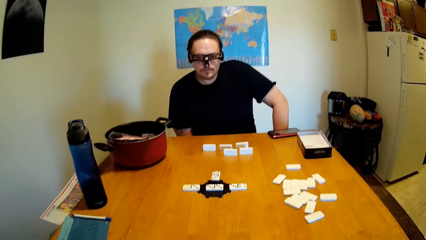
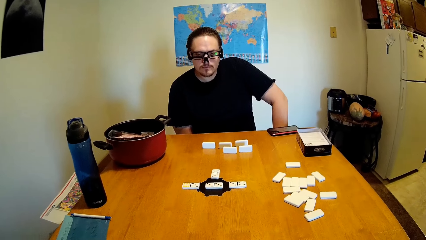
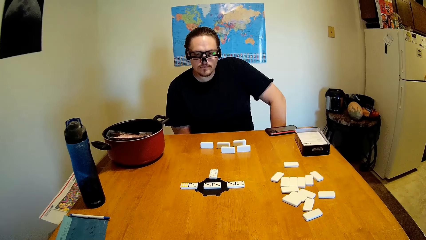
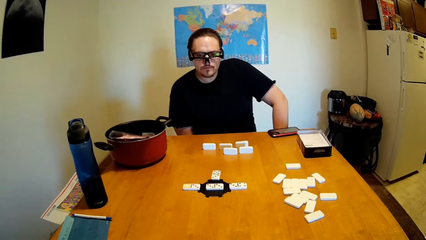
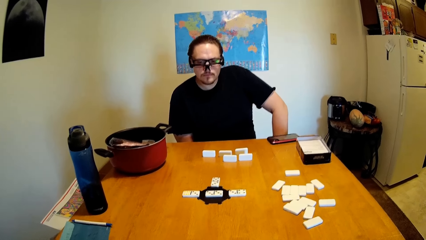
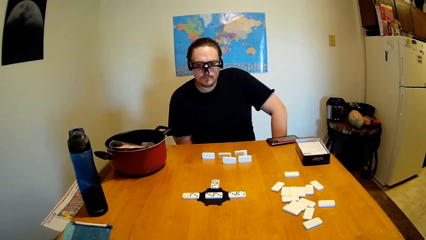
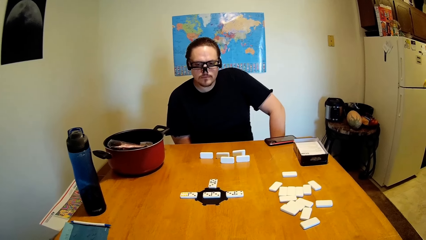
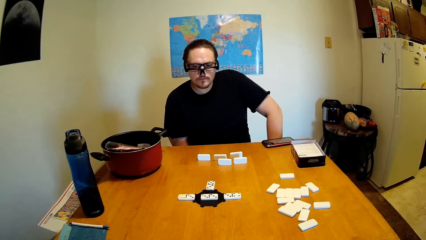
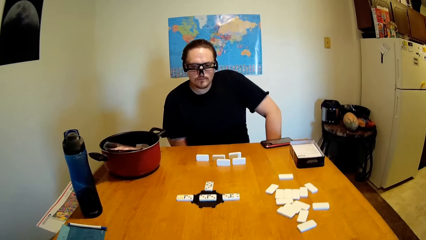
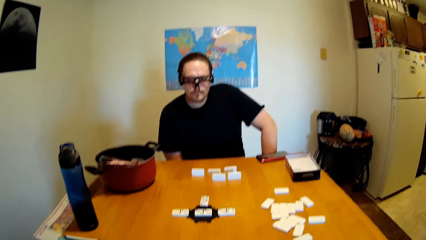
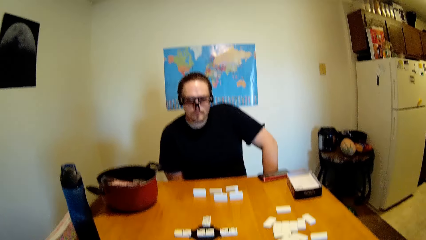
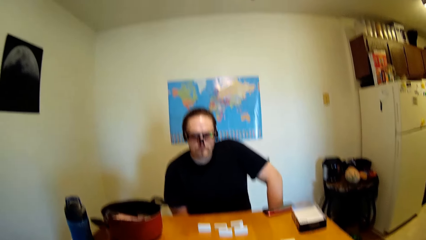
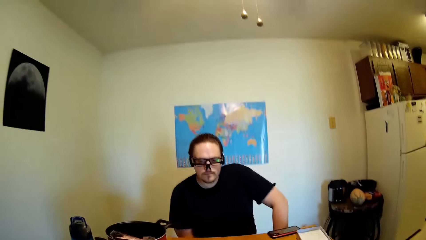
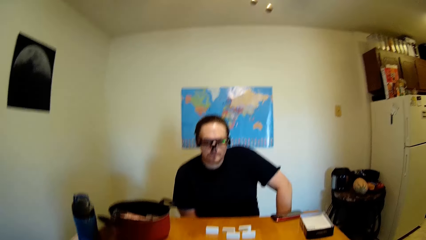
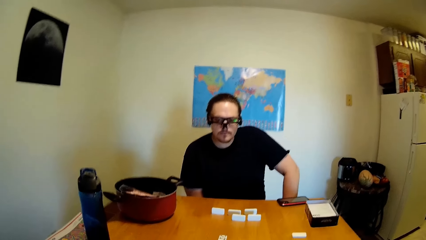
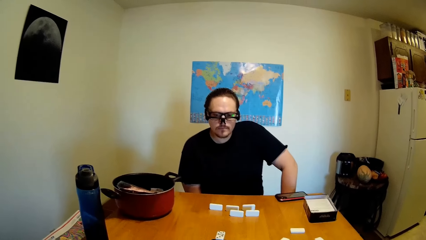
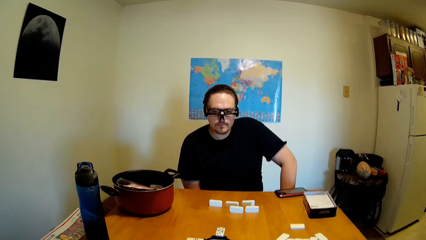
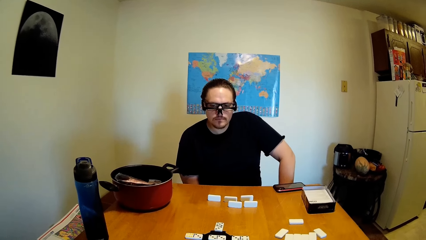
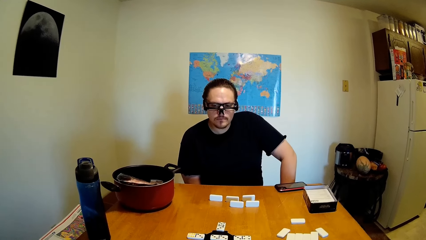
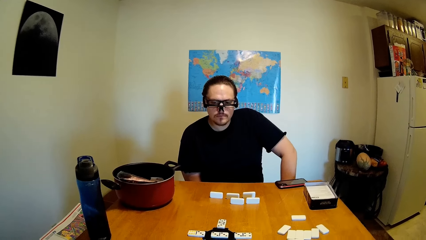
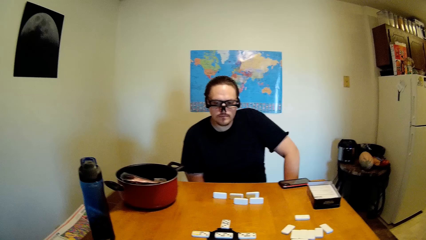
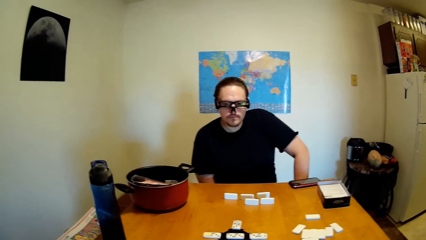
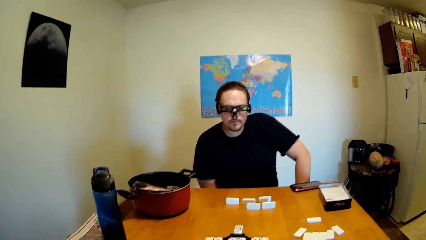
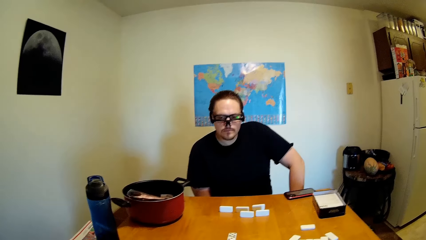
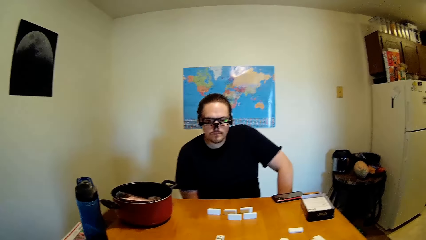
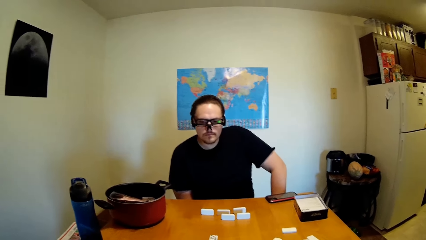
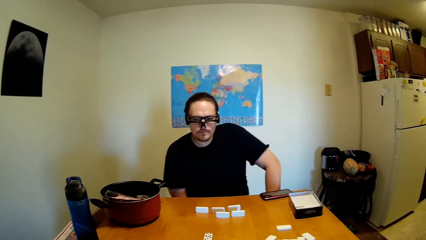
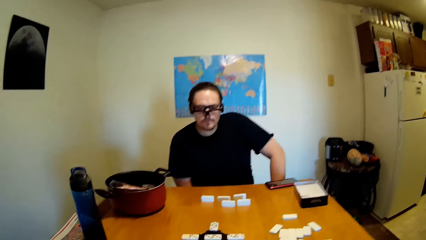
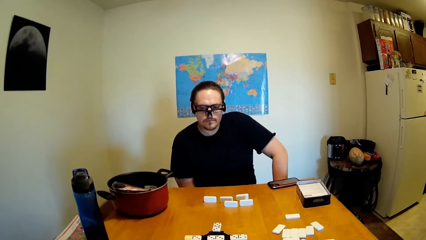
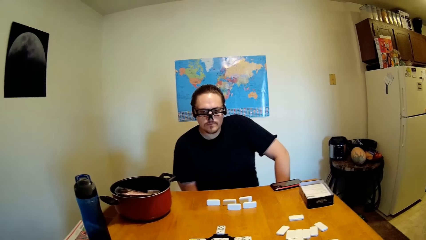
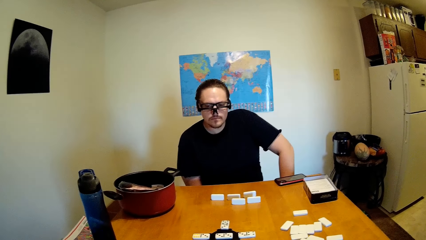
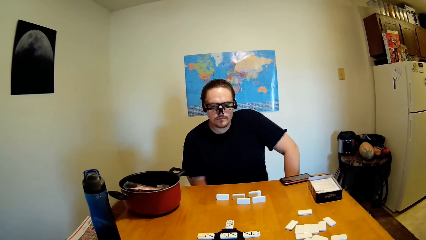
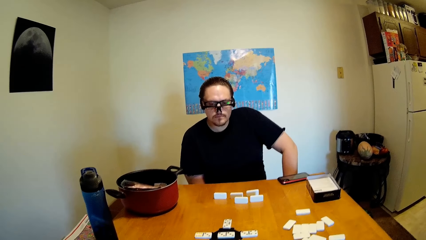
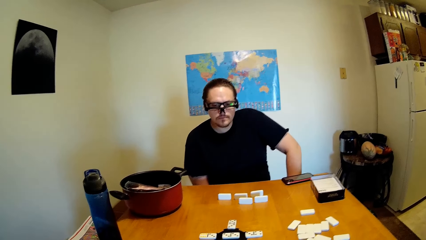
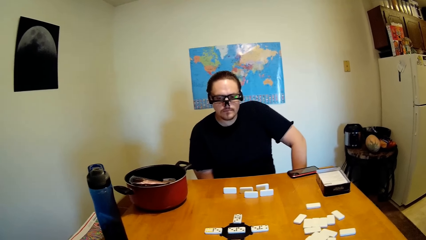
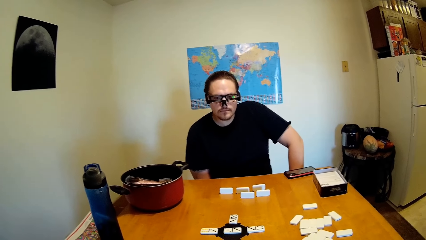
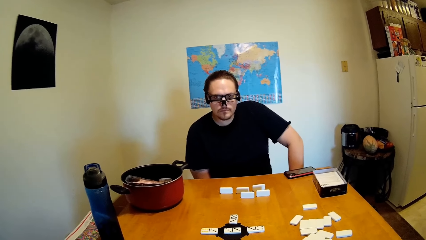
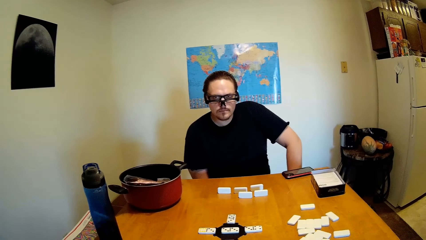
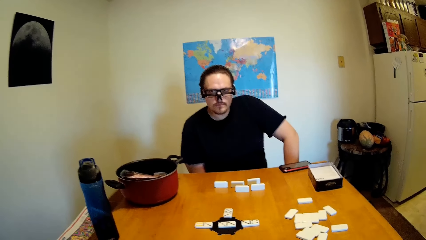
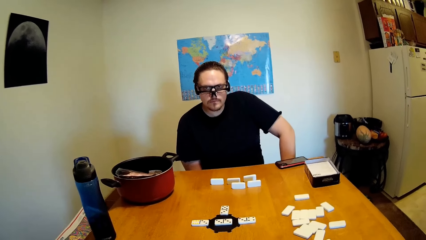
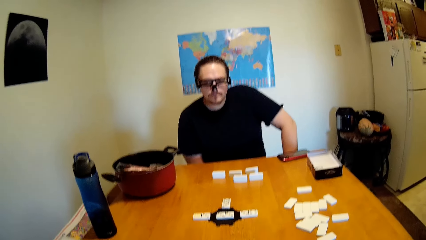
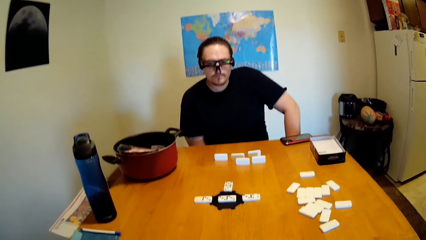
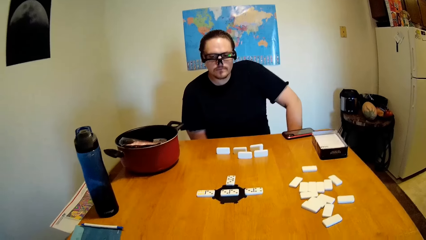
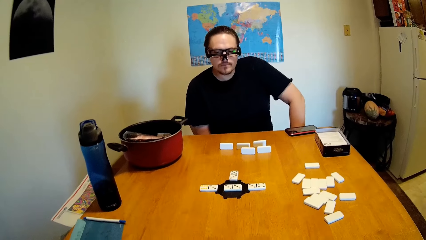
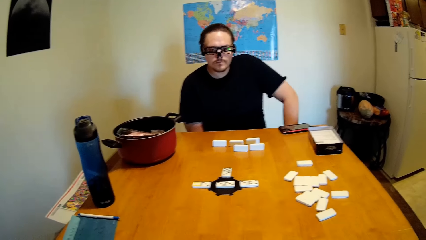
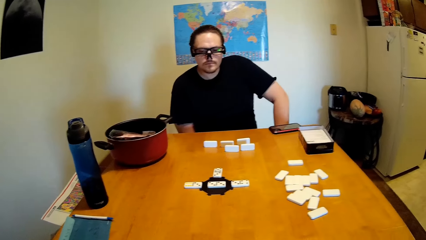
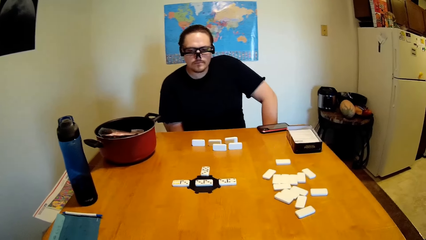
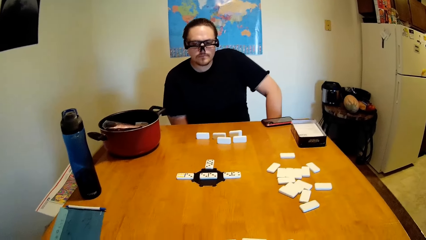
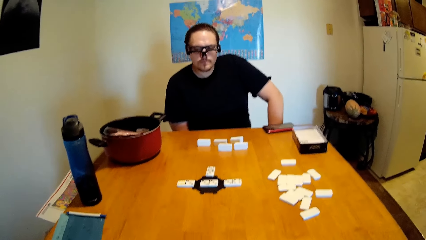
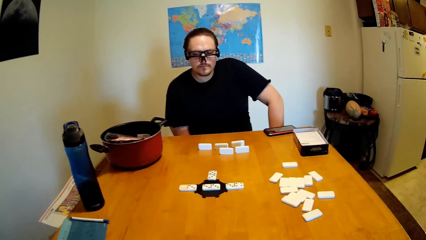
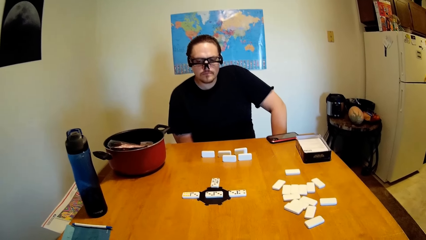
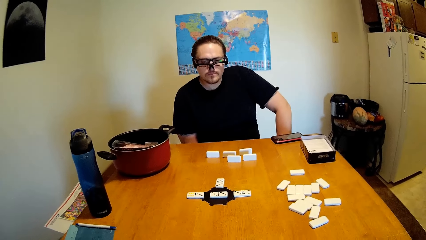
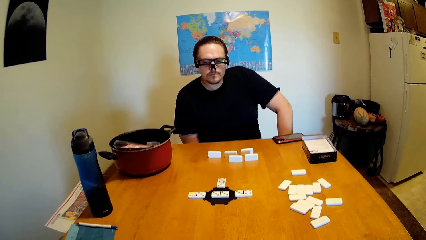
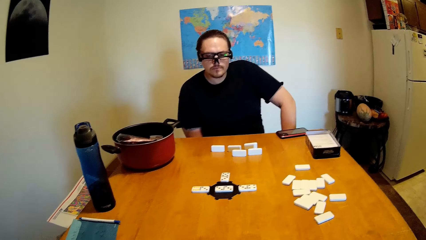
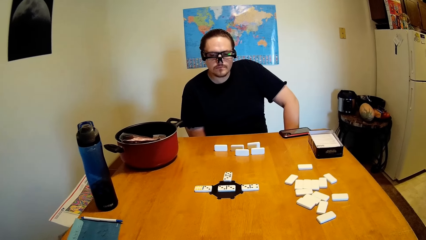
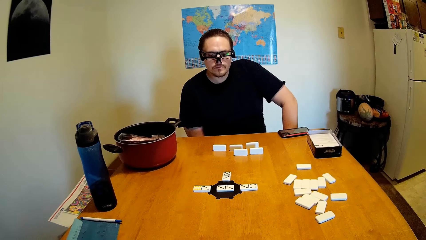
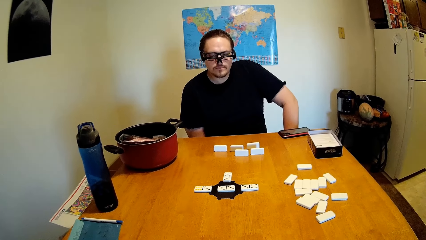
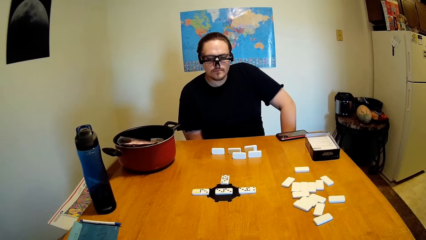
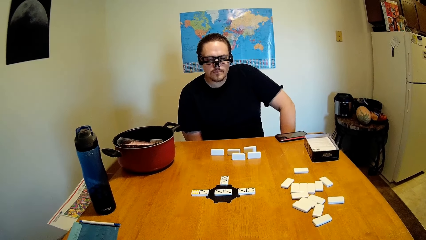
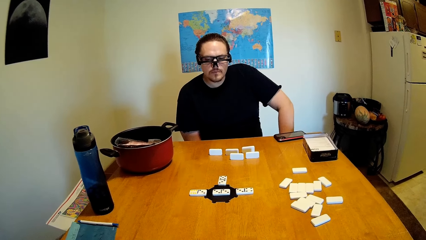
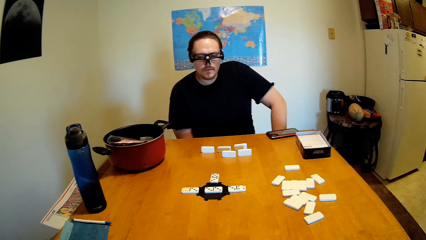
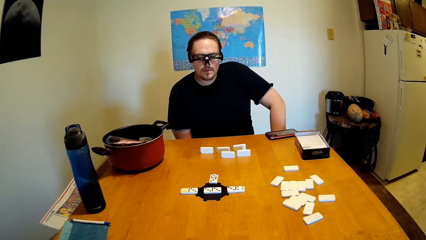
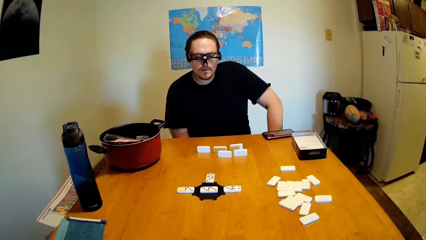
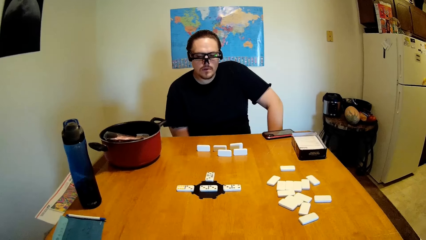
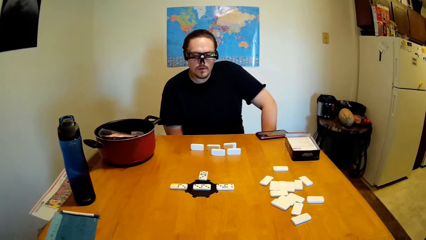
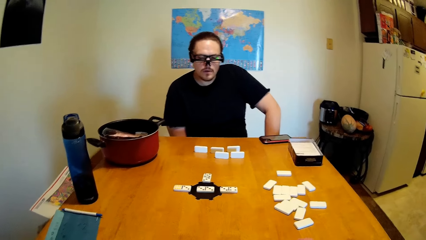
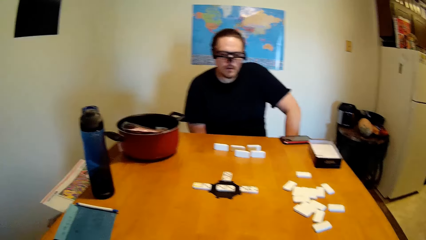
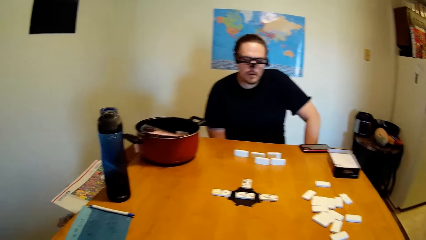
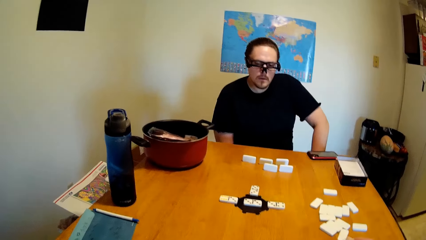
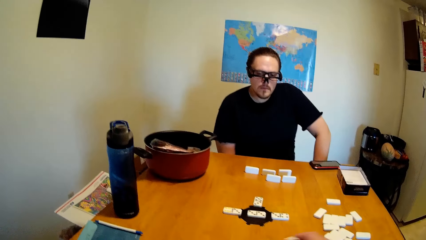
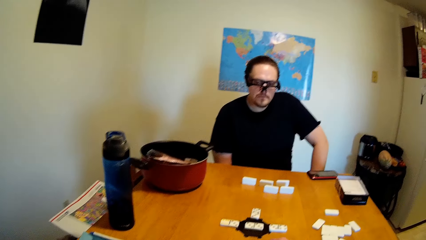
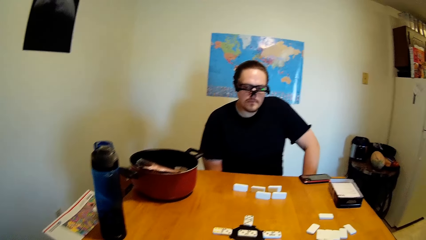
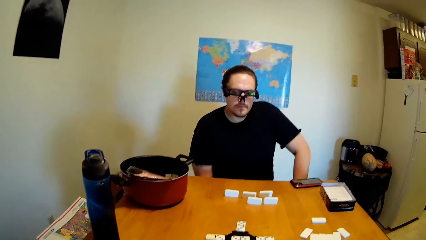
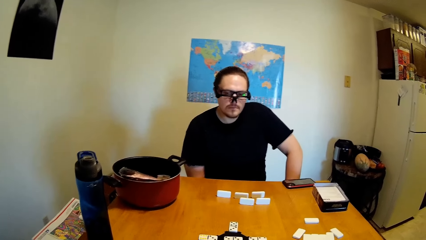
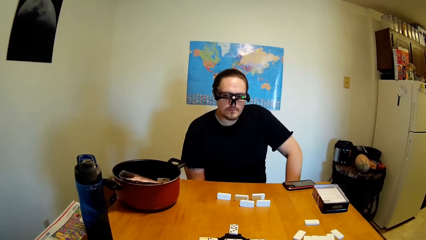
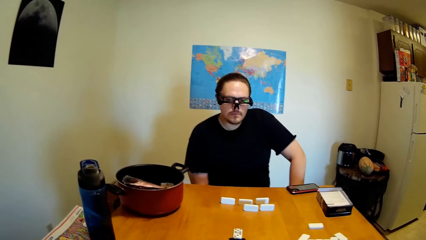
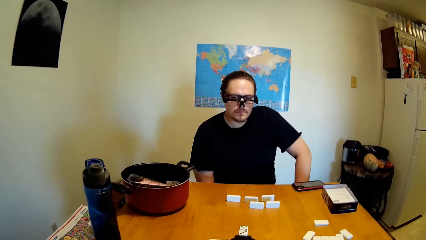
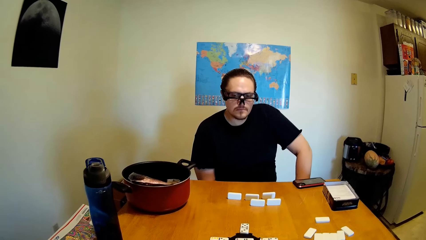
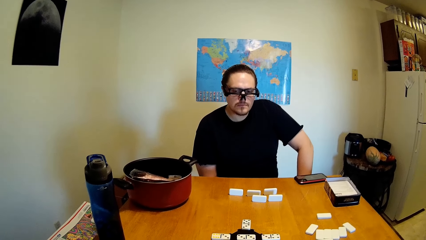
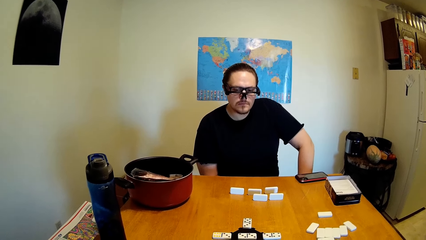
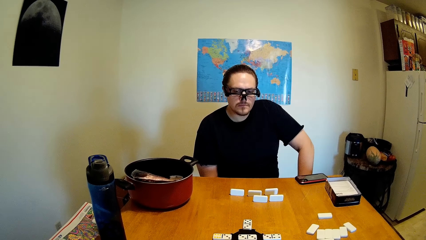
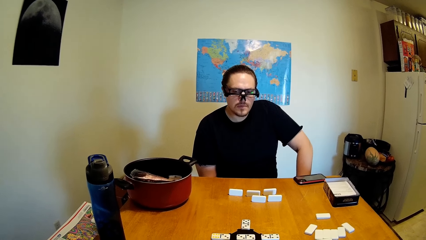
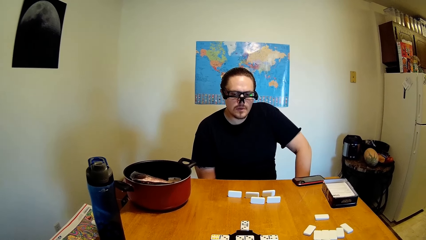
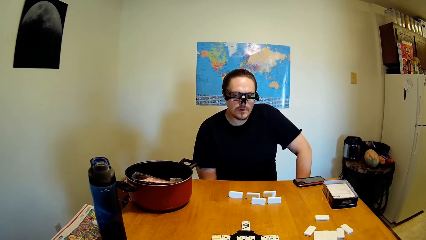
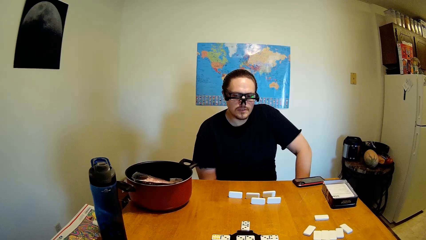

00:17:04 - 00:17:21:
The camera wearer talks to a man.
